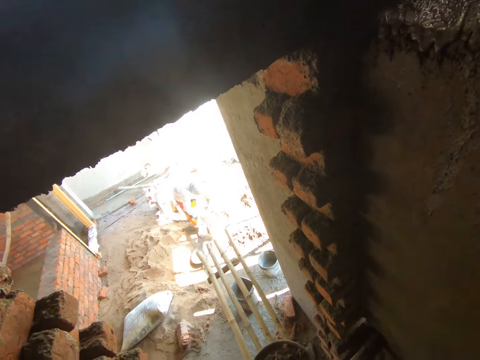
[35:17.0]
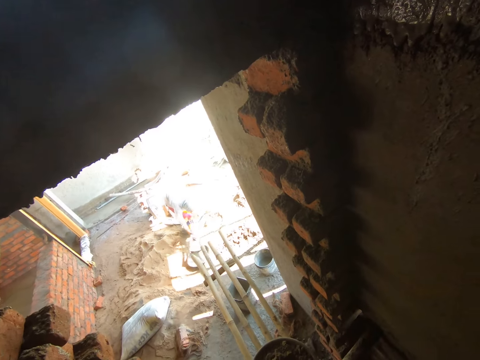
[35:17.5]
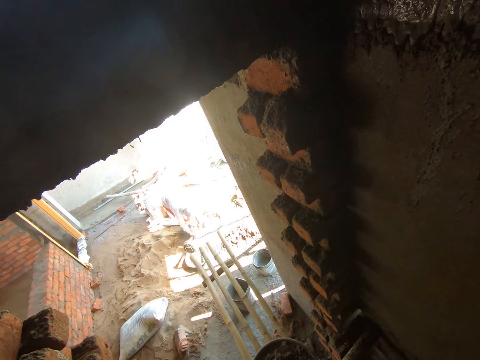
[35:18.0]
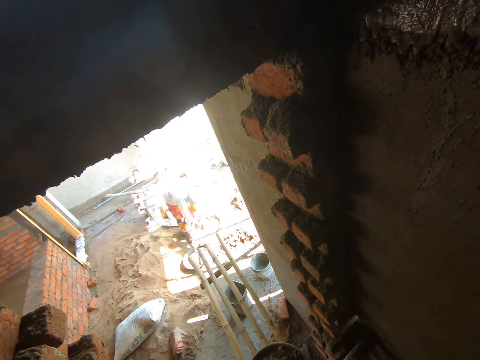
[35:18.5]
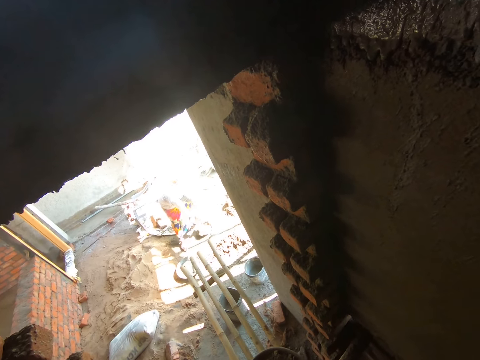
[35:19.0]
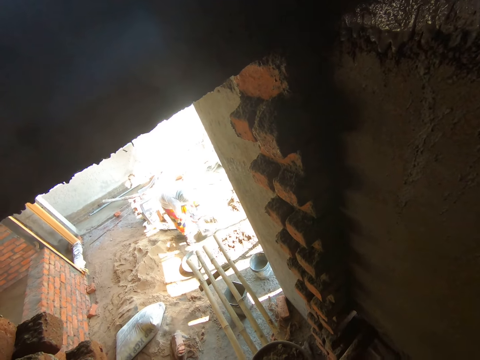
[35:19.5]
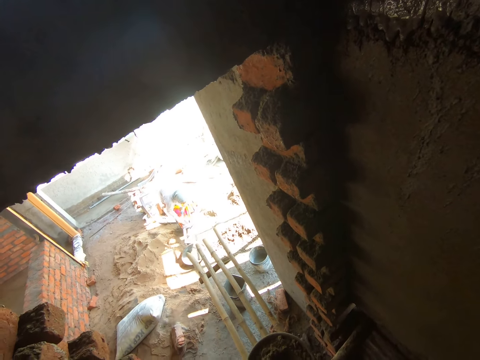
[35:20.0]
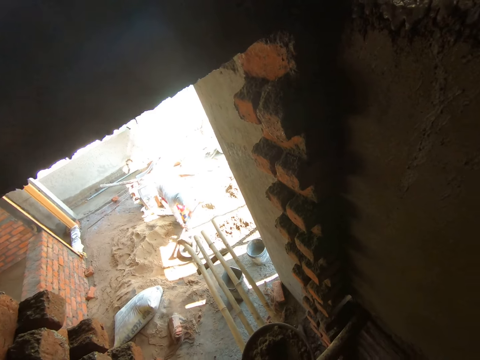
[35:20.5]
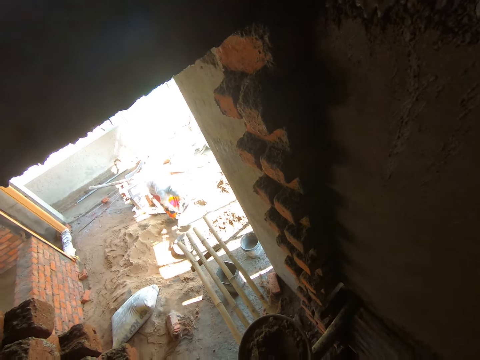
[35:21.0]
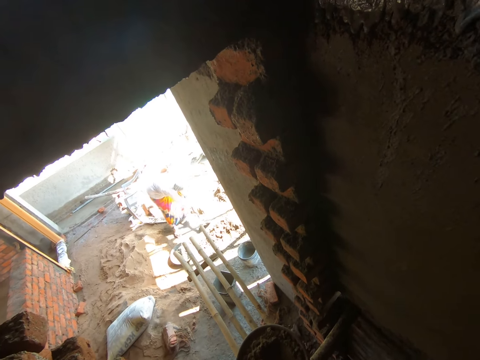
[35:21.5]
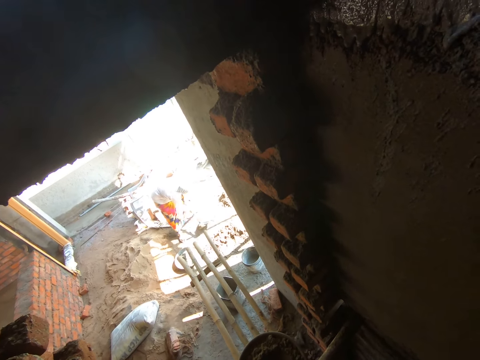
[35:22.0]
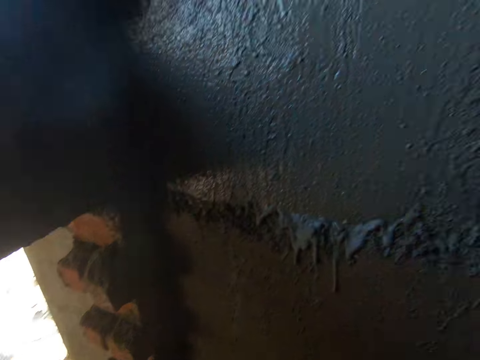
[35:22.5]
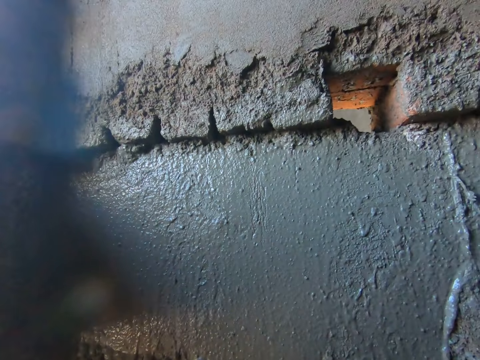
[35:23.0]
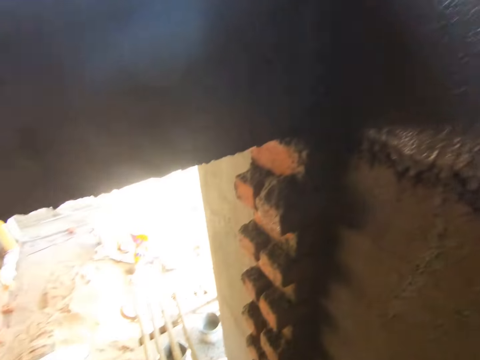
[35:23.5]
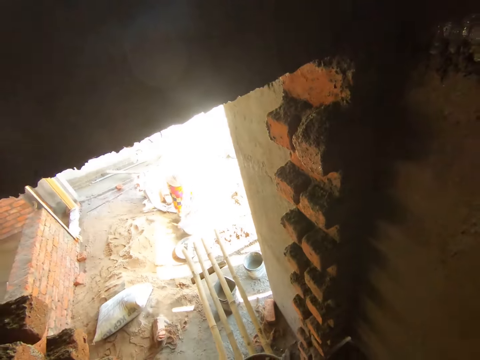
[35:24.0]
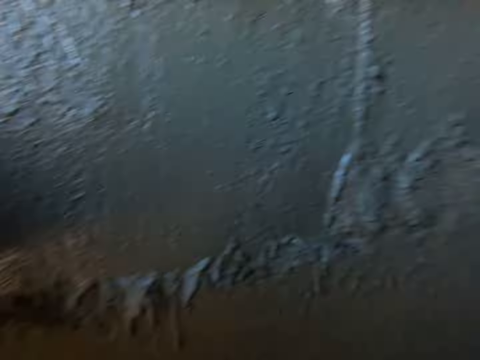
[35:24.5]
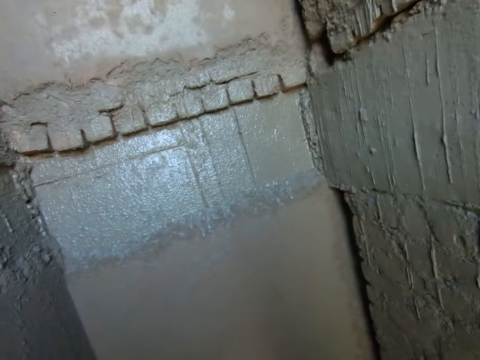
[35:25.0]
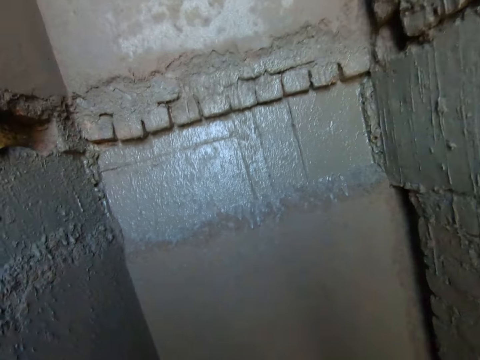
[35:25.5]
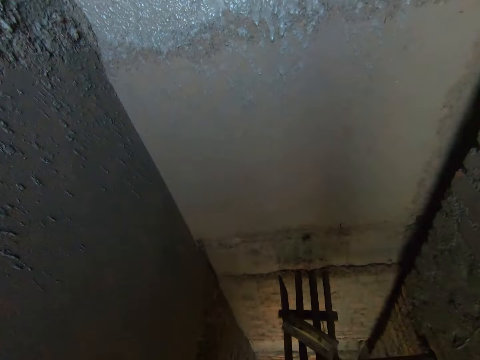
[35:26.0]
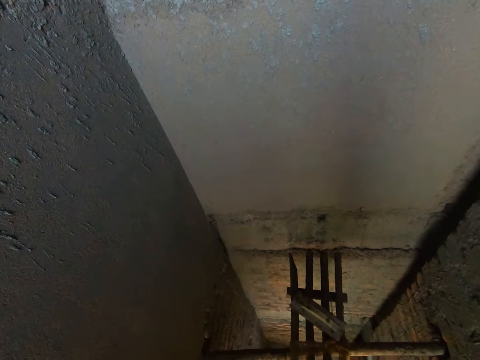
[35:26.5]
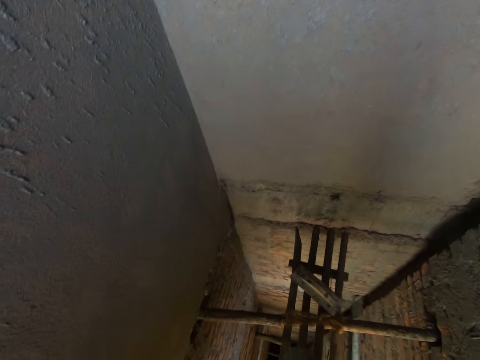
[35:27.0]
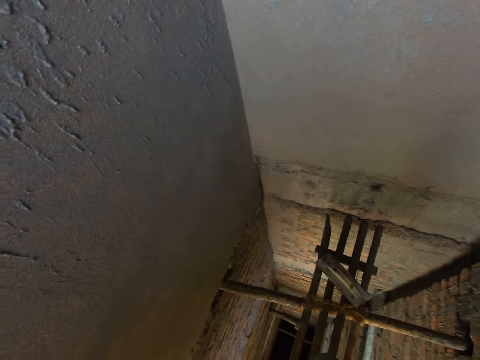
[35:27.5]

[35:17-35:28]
A woman scoops the sand on the ground. The woman pours the sand into the pan with the hoe in her hands. The woman packs sand from the ground with the hoe in her hands. The woman pours the sand into the pan with the hoe in her hands. The woman scrapes the ground with the hoe in her hands. The camera wearer looks around.

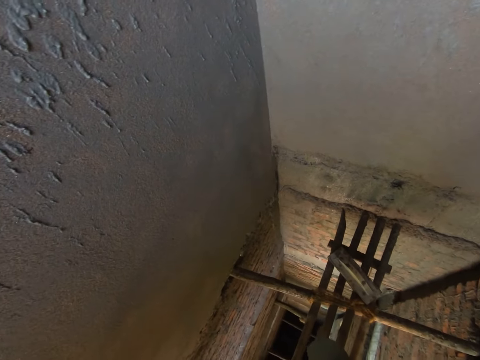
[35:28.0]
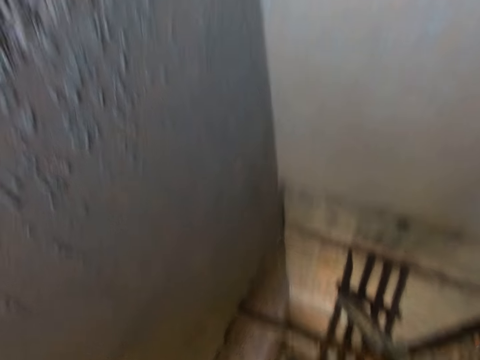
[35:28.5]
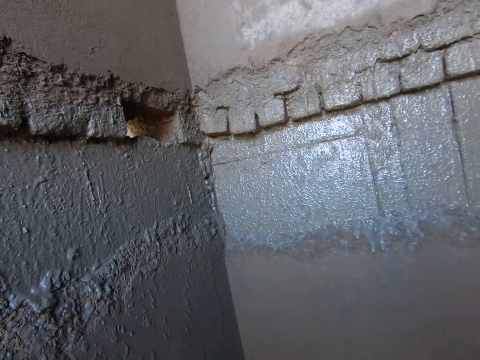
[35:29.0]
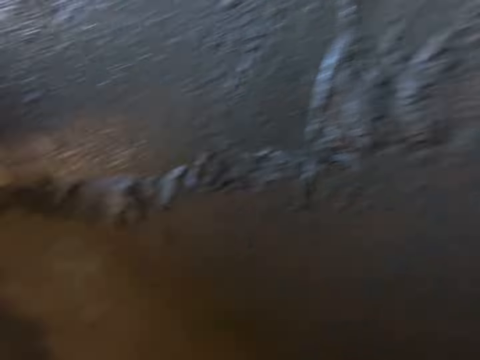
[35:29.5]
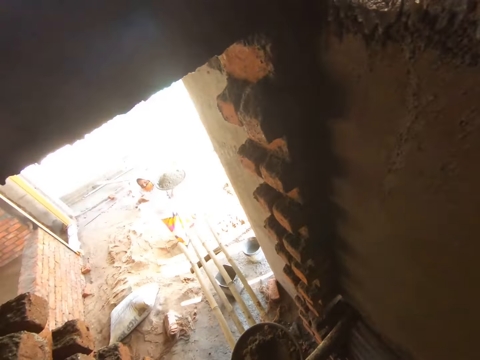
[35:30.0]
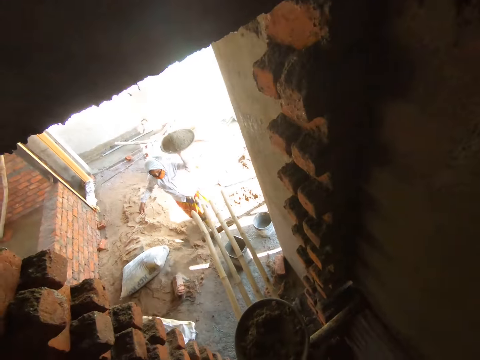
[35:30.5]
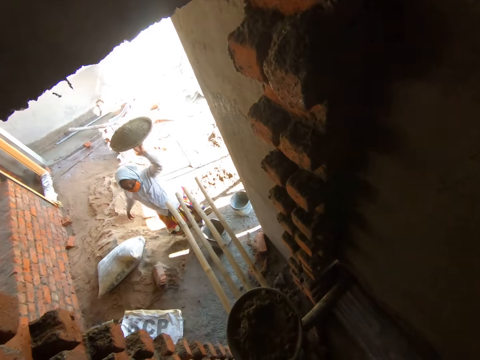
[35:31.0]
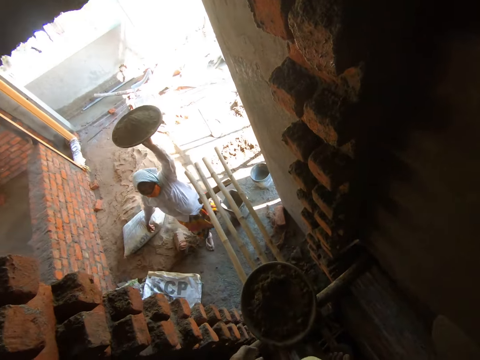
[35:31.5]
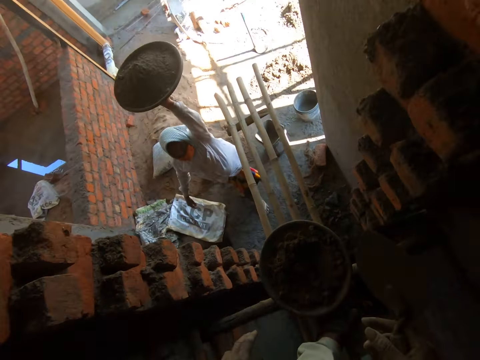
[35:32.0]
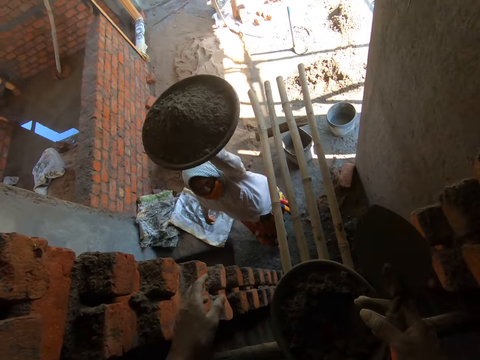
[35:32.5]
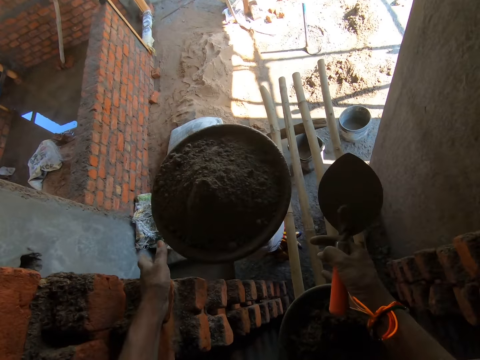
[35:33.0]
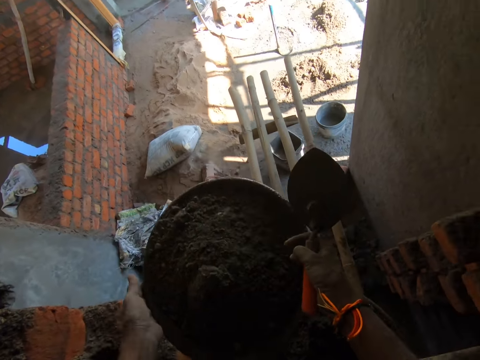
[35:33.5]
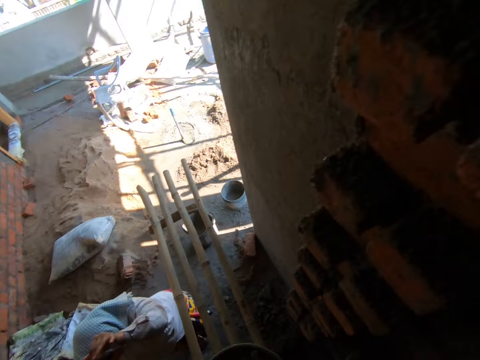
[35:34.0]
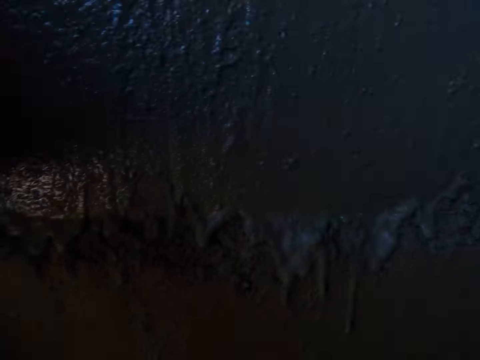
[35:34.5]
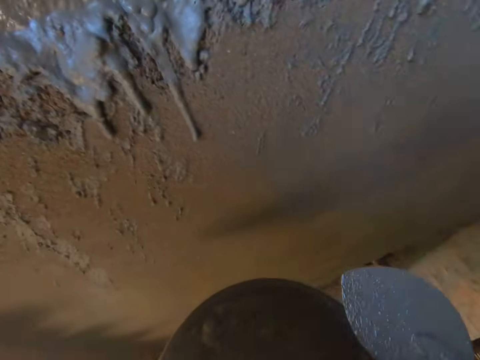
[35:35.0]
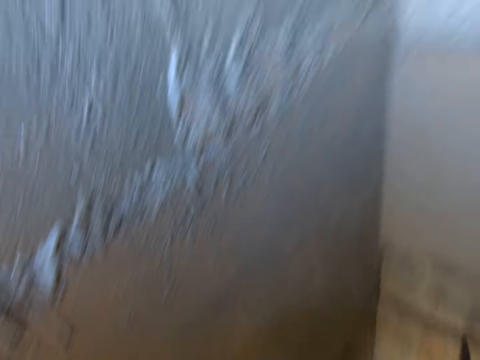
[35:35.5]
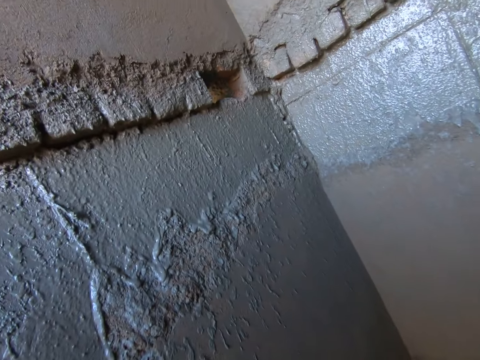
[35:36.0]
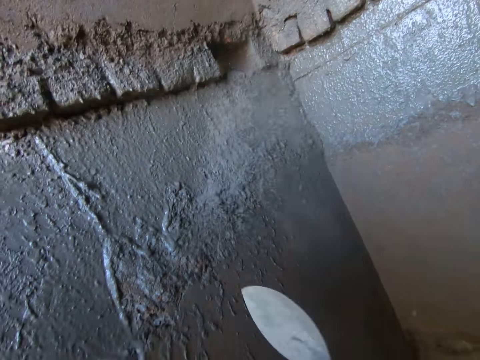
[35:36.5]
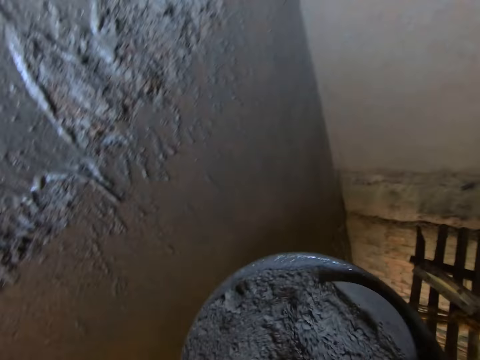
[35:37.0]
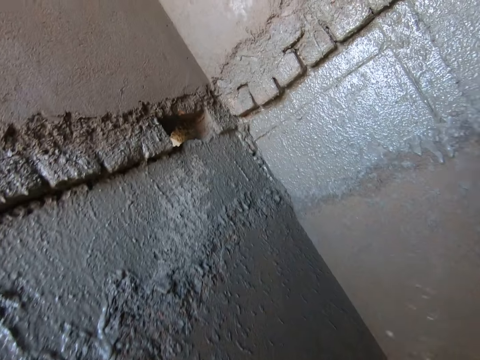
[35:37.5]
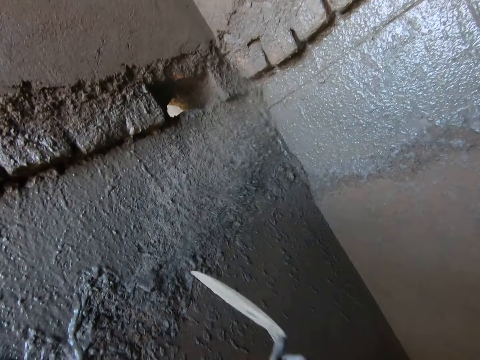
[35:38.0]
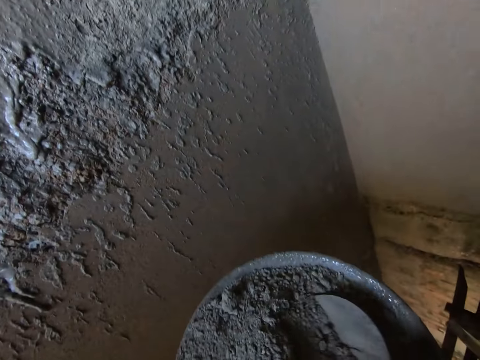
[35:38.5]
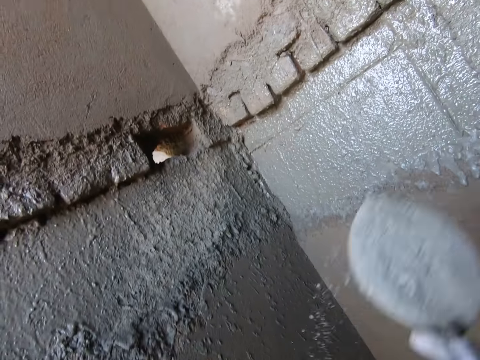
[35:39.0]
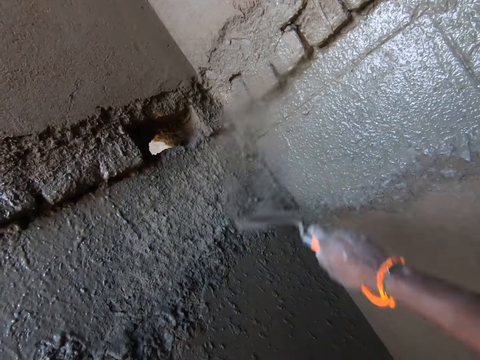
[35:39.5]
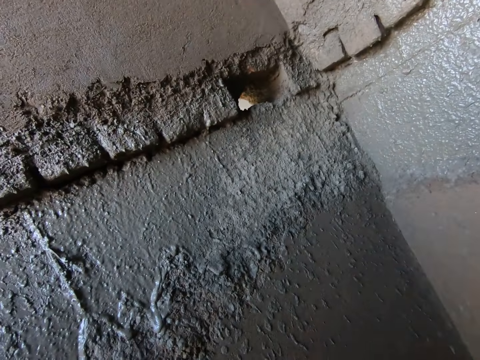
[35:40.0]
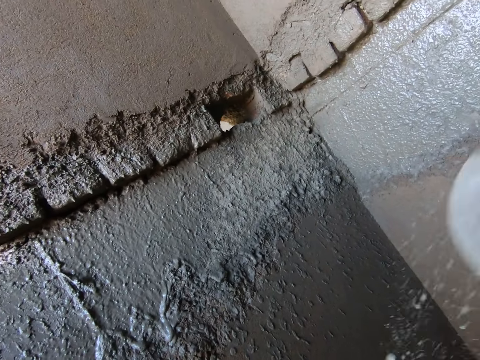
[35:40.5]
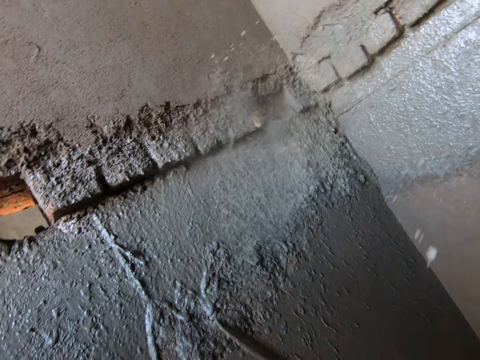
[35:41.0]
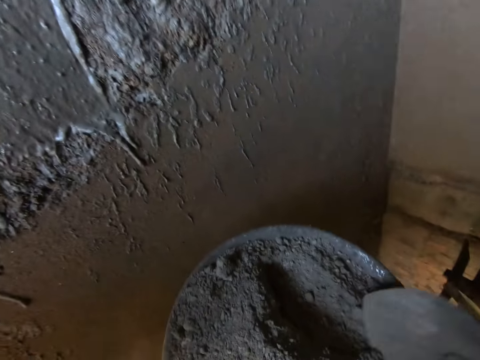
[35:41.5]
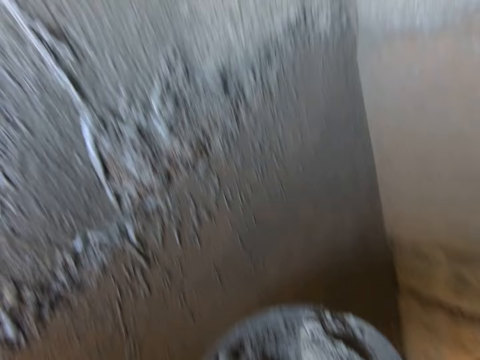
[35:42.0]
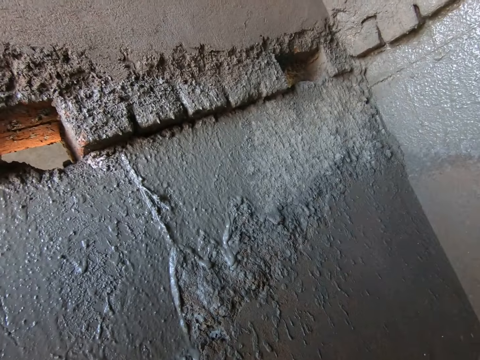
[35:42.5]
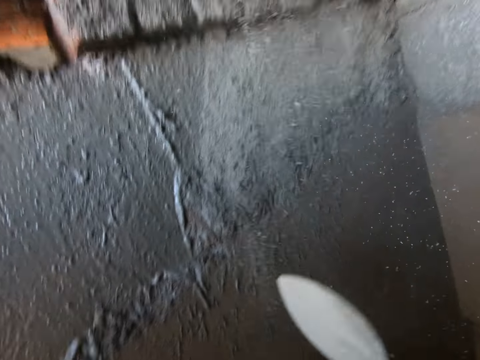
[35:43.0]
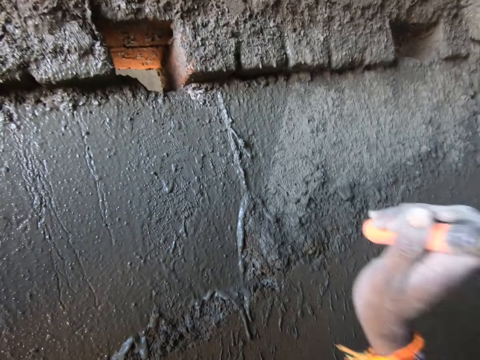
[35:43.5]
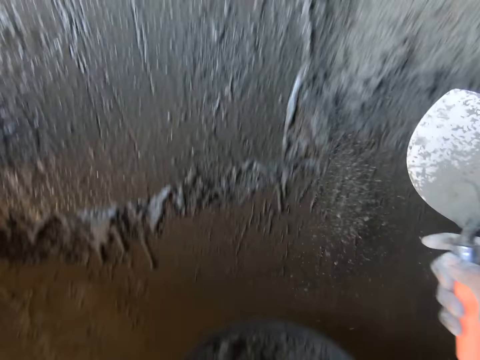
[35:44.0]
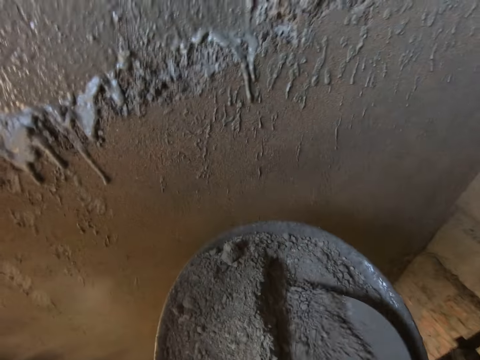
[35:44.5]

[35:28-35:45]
A woman carries the pan with her left hand. The woman walks towards the camera wearer. The woman passes the container to the camera wearer. The camera wearer carries the pan from the woman with both hands. He scoops sand from the pan with the trowel in his right hand. He pours the sand on the wall with the trowel in his right hand. He scoops sand from the pan with the trowel in his right hand. He pours the sand on the wall with the trowel in his right hand. He scoops sand from the pan with the trowel in his right hand. He pours the sand on the wall with the trowel in his right hand. He scoops sand from the container. He pours the sand on the wall with the trowel in his right hand. He scoops sand from the pan with the trowel in his right hand. He pours the sand on the wall with the trowel in his right hand. He hits the wall with the trowel in his right hand. He scoops sand from the pan with the trowel in his right hand.
